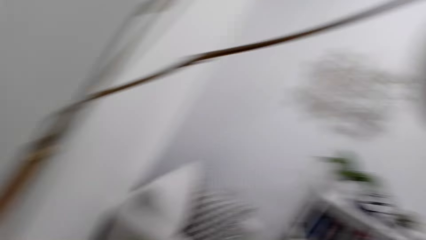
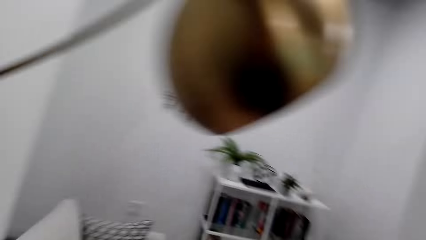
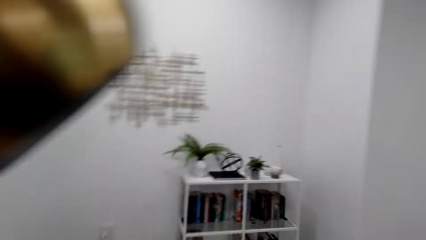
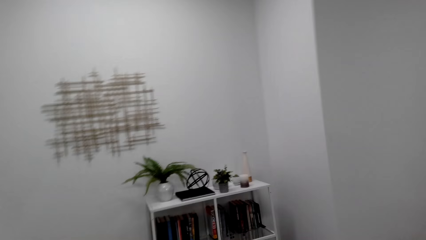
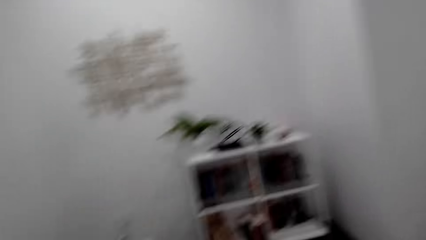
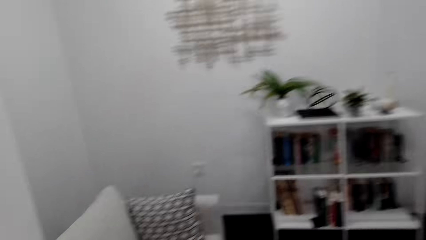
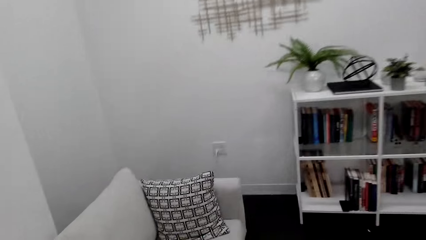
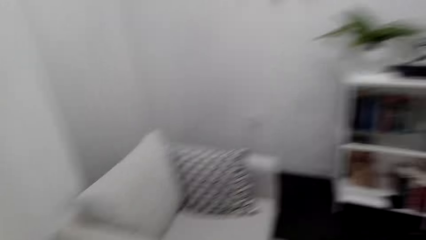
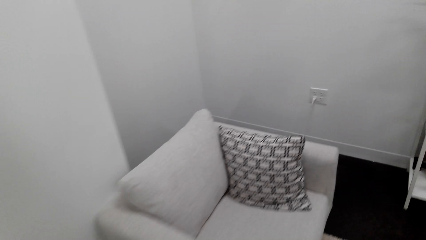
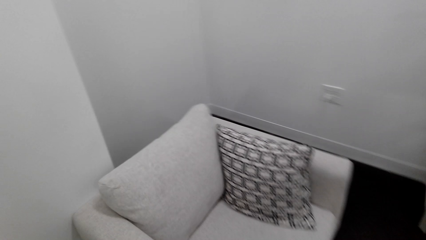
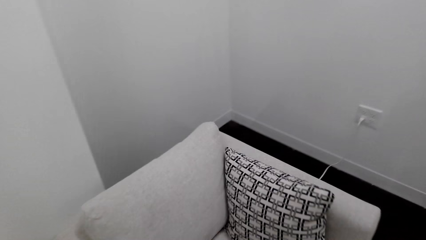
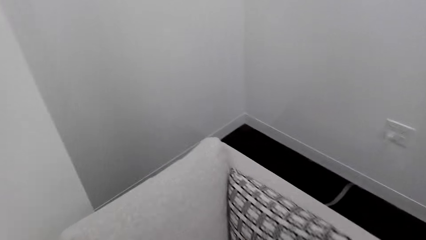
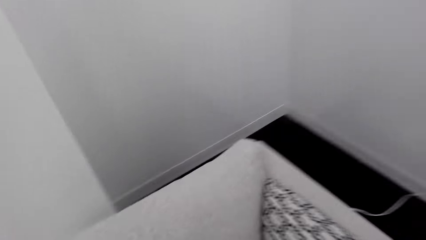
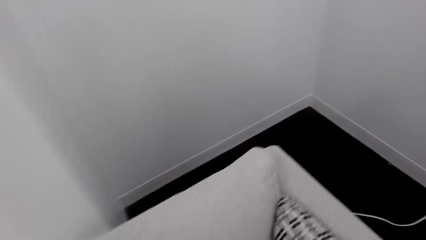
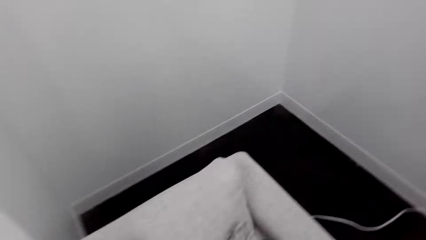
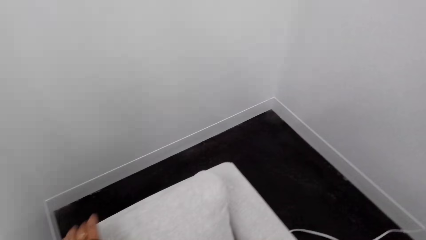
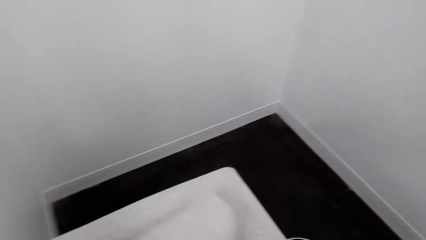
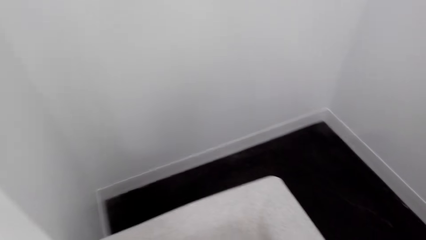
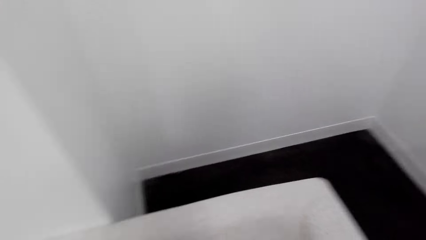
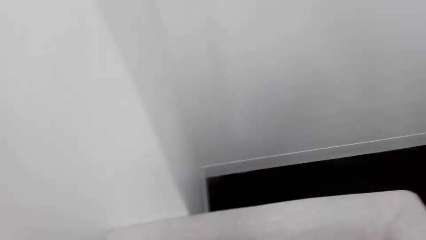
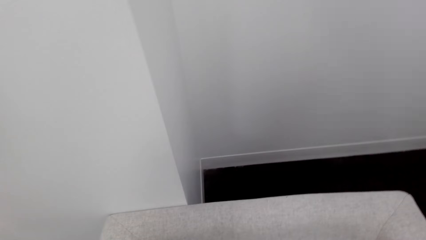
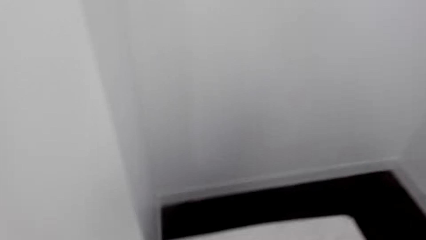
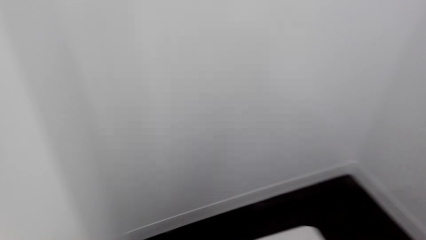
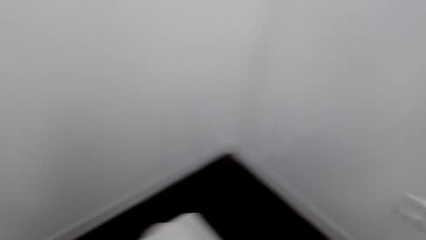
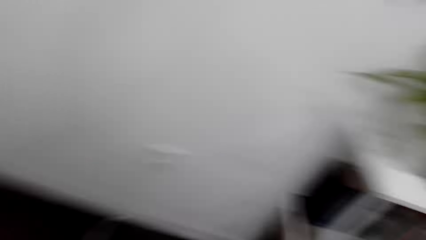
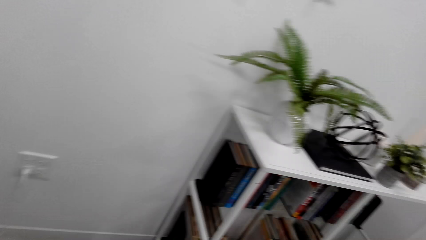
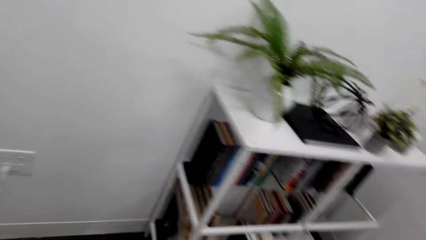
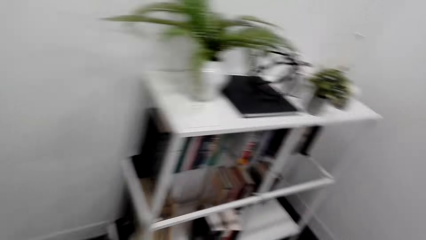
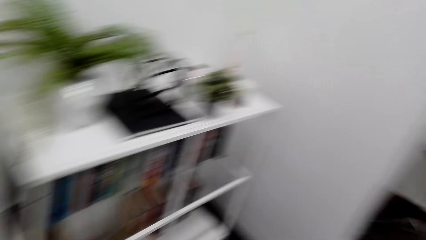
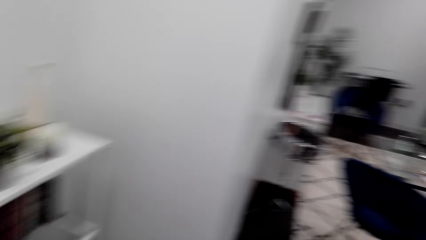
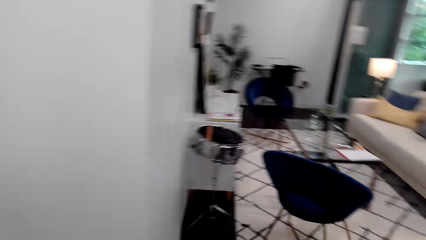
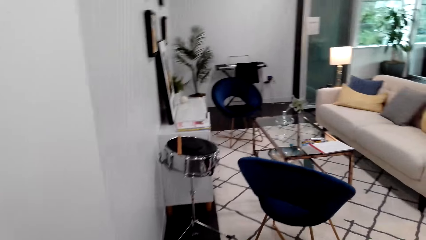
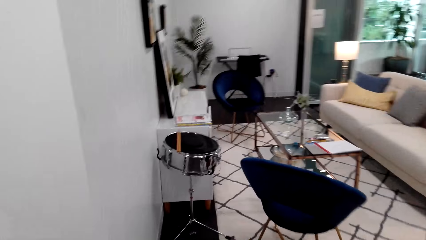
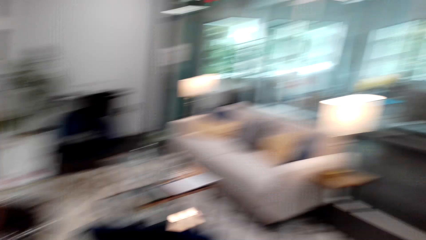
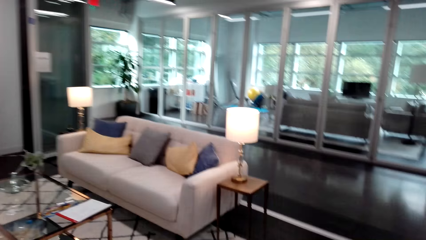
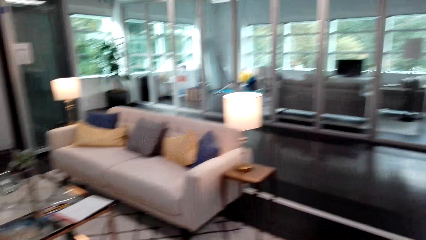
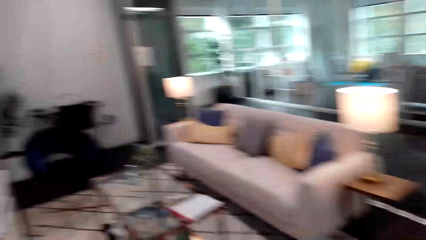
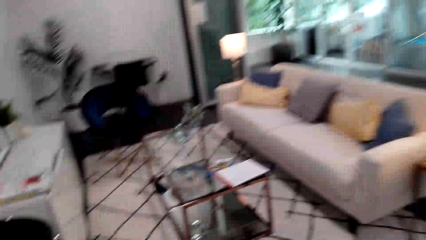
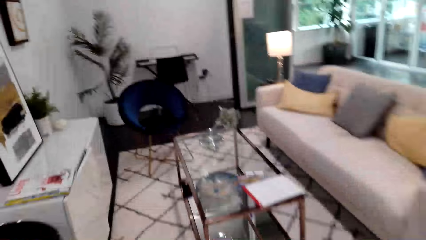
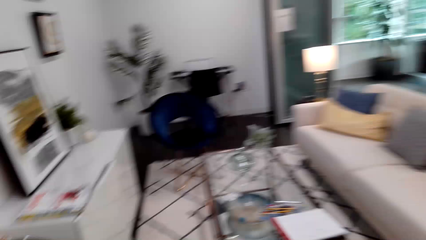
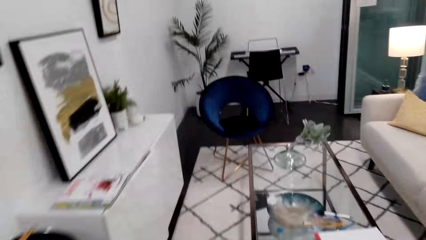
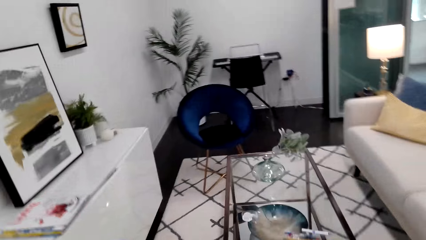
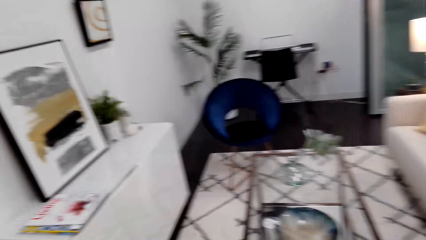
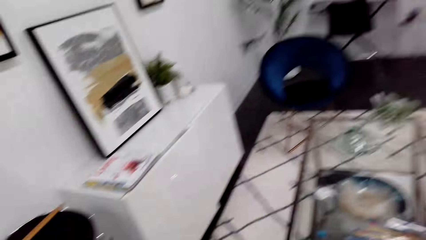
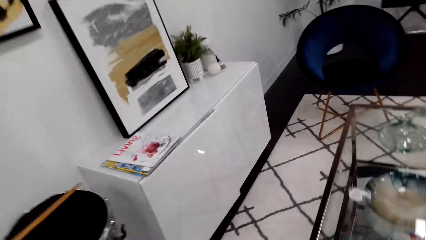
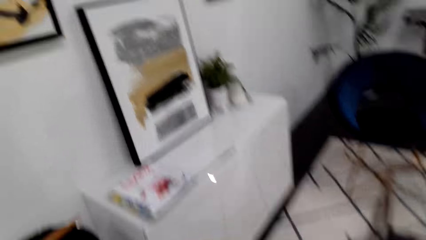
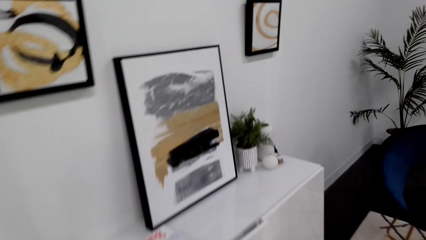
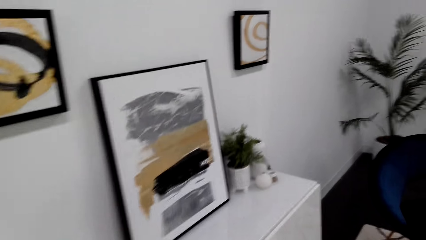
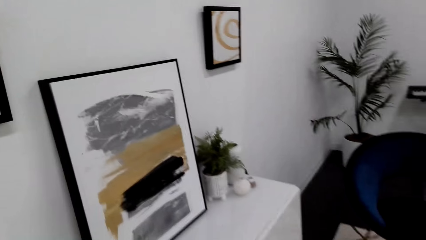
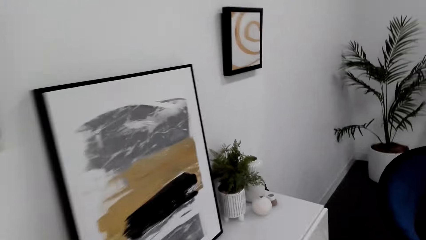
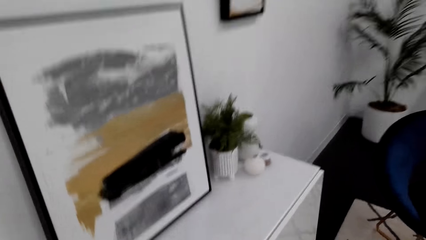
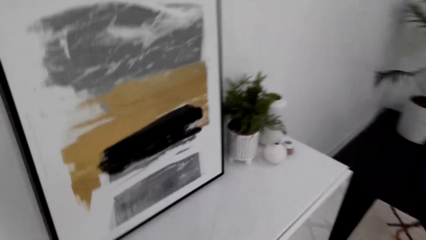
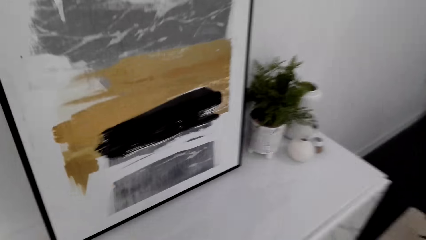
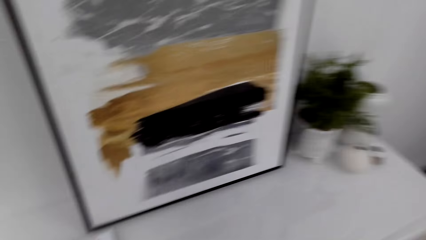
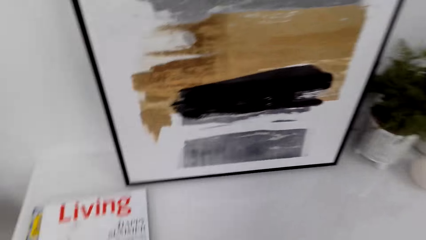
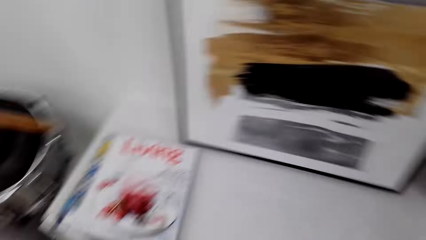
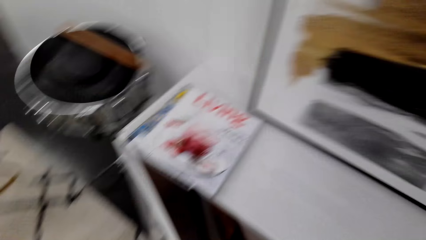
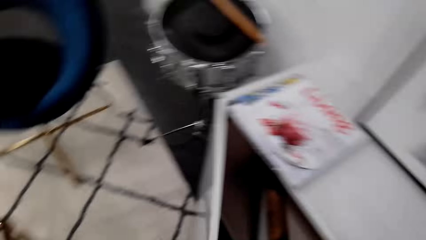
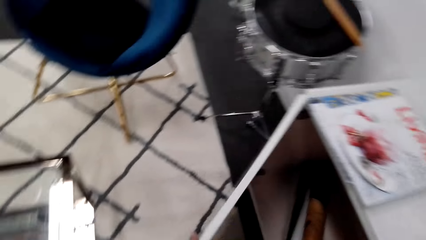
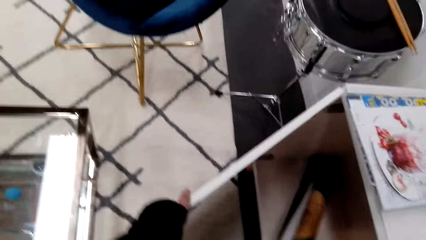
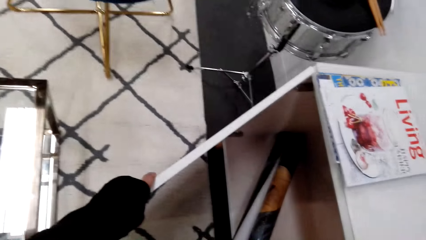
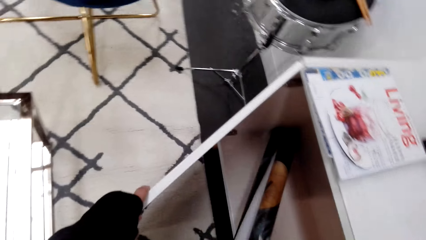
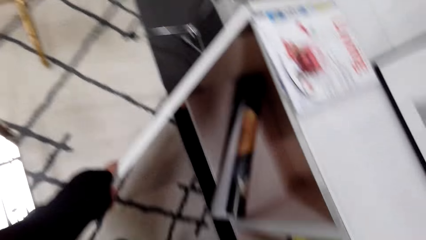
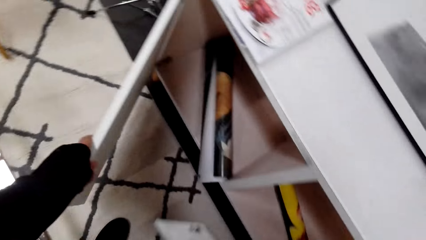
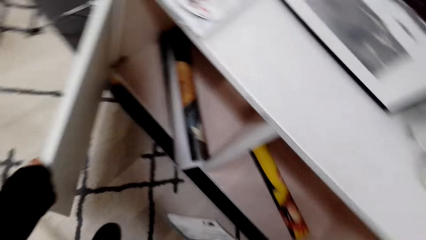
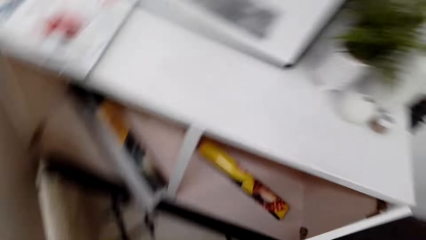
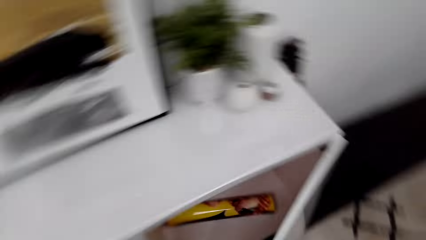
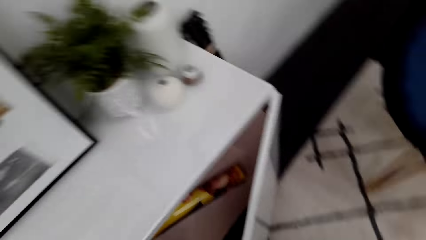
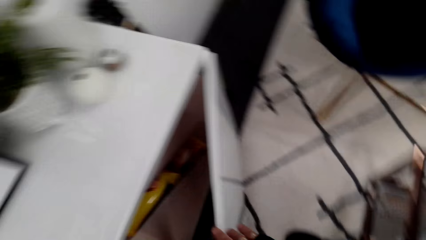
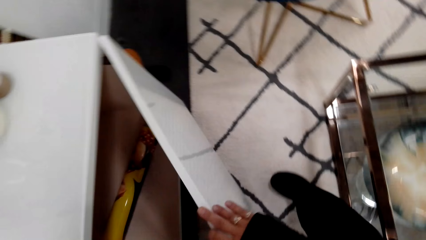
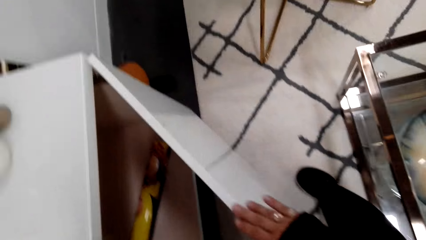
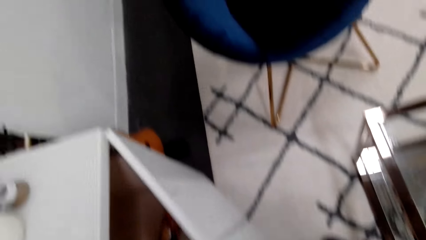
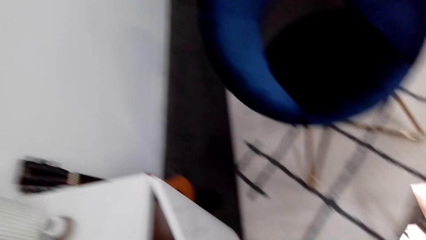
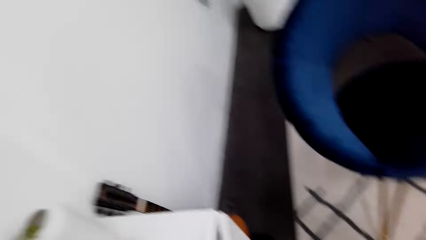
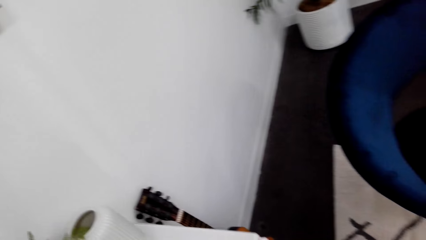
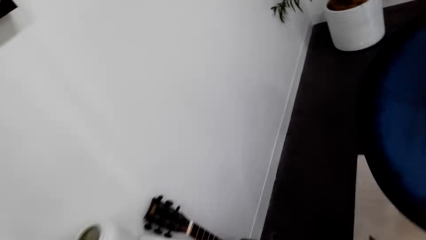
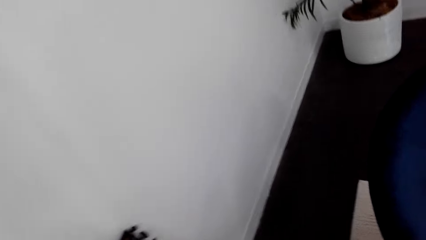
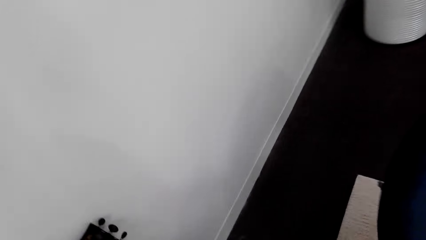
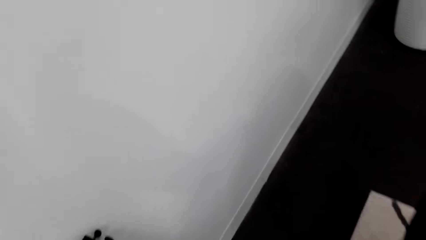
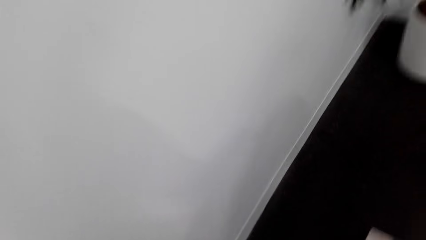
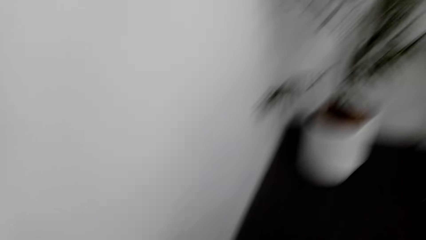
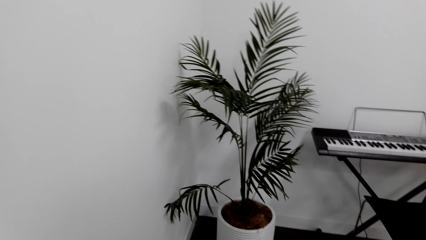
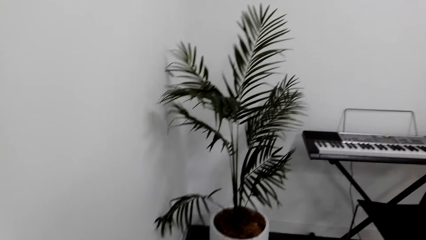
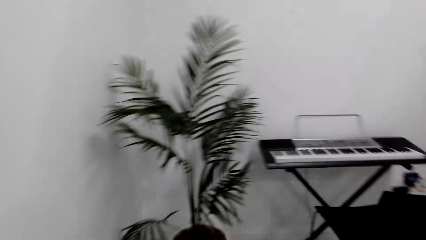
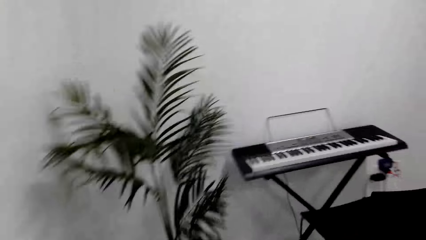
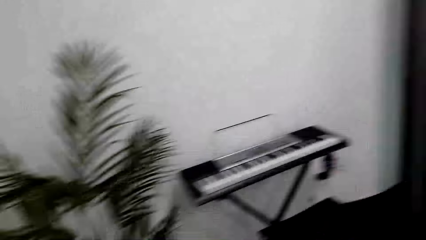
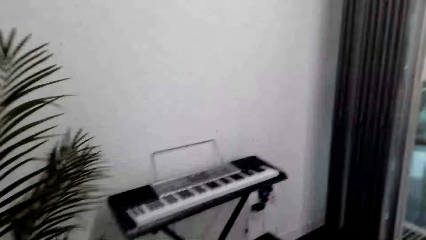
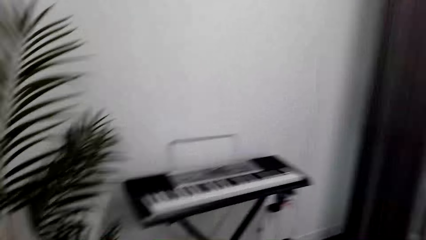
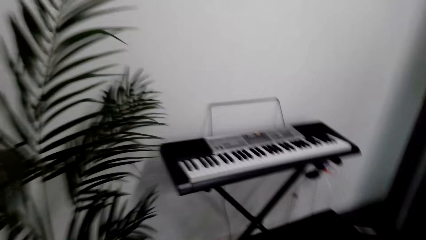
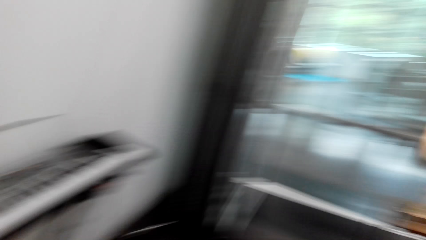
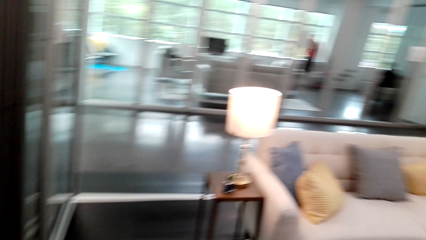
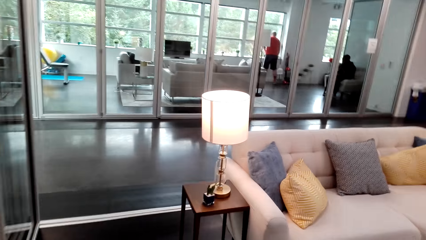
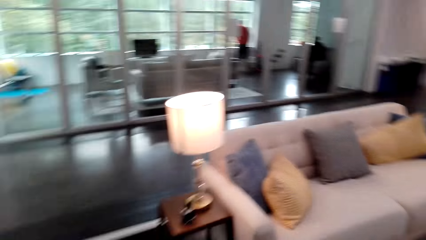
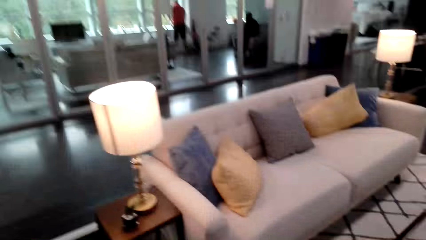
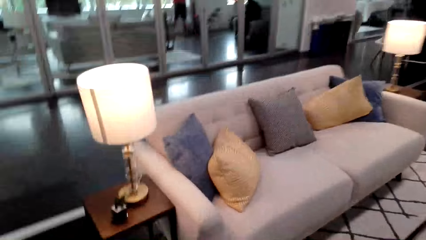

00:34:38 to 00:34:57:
The camera wearer walks toward the seat. They move the pillow. They walk on the room. They are looking around. They open the cabinet. They look at the decoration. They open the cabinet. They walk on the room.
